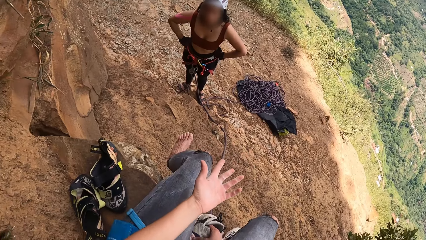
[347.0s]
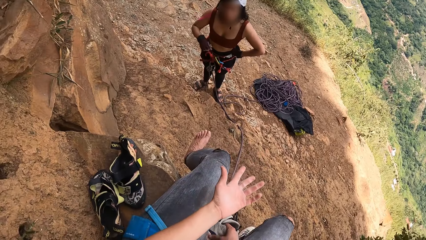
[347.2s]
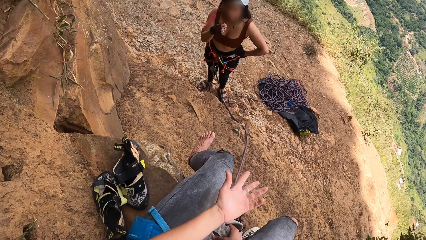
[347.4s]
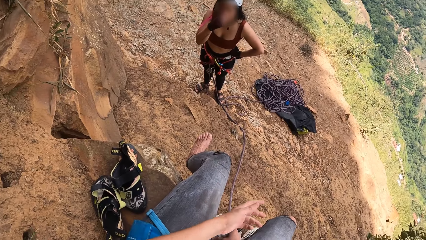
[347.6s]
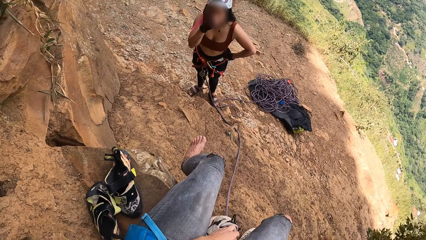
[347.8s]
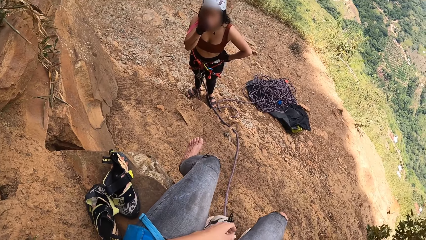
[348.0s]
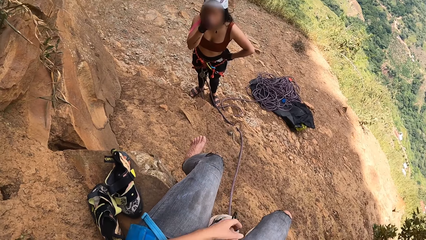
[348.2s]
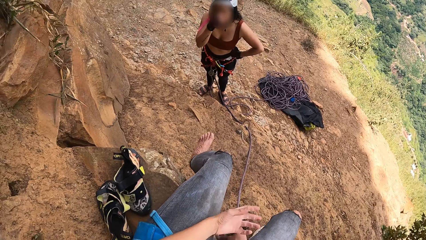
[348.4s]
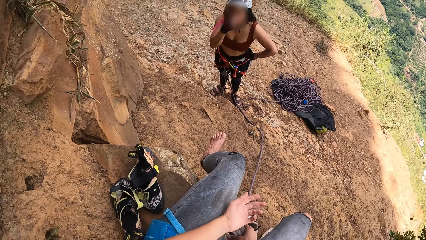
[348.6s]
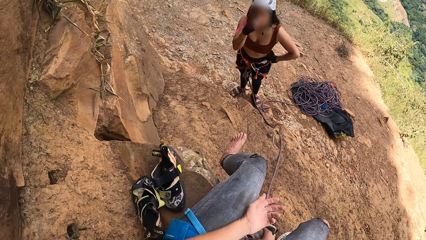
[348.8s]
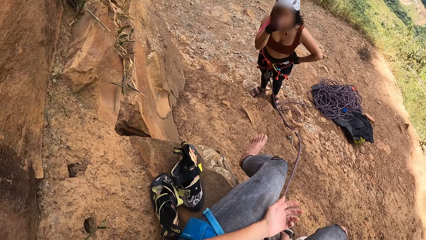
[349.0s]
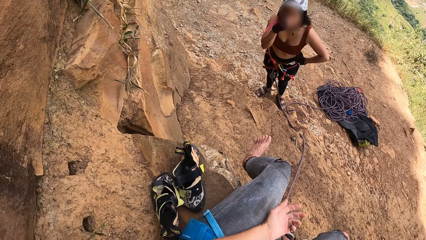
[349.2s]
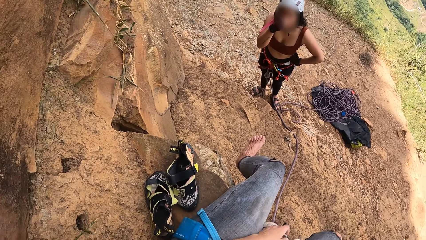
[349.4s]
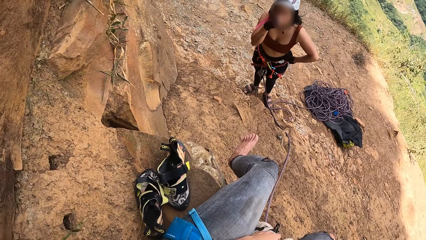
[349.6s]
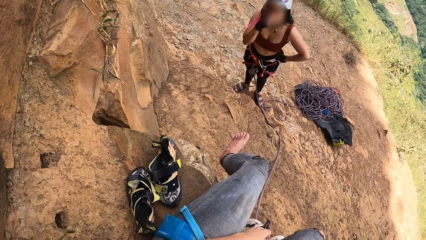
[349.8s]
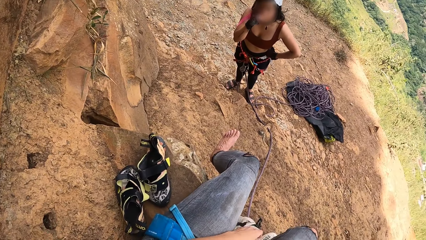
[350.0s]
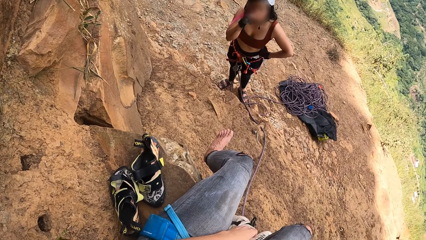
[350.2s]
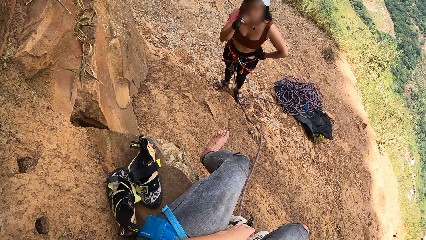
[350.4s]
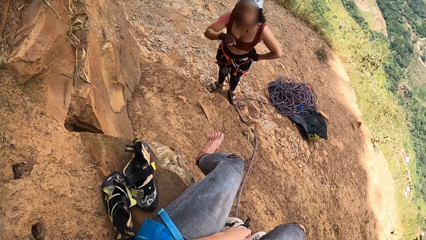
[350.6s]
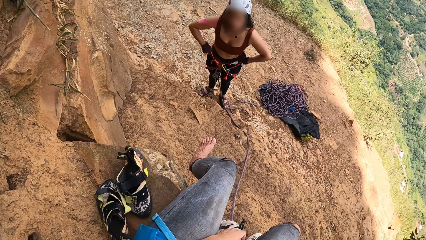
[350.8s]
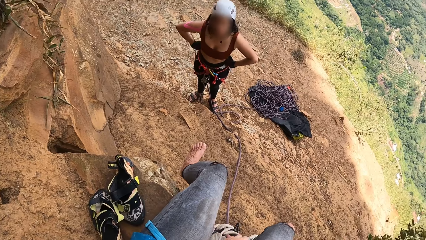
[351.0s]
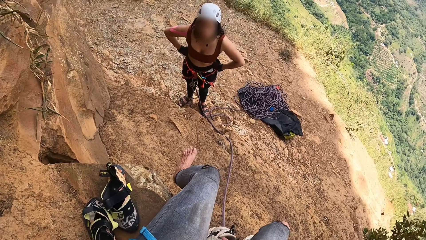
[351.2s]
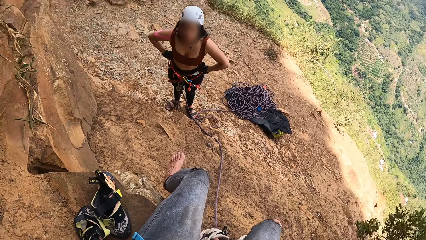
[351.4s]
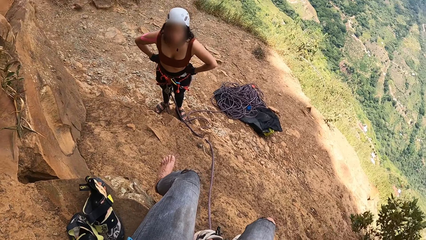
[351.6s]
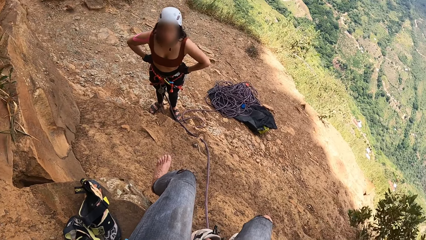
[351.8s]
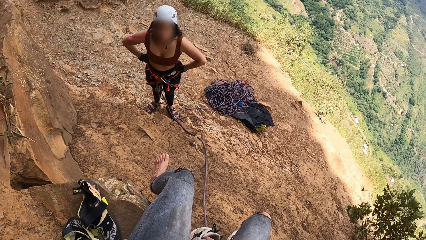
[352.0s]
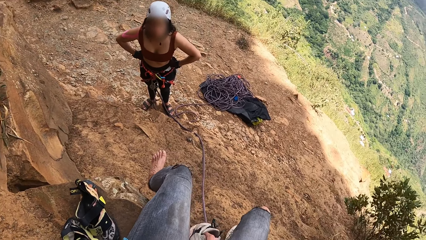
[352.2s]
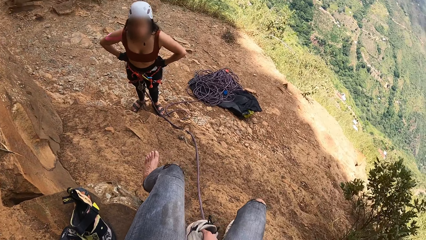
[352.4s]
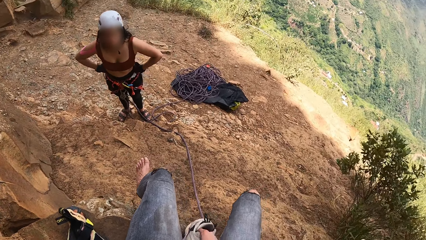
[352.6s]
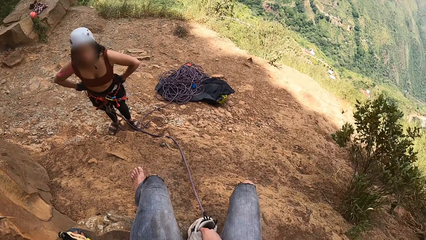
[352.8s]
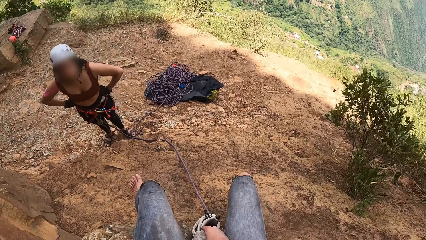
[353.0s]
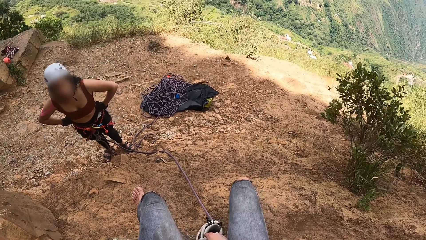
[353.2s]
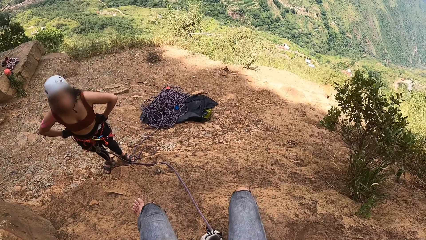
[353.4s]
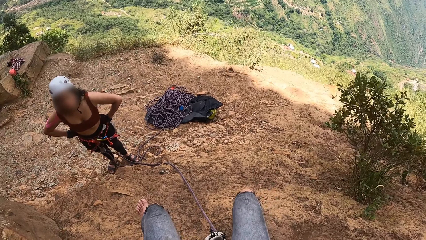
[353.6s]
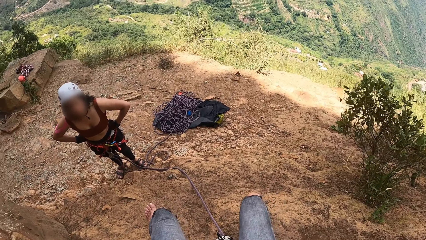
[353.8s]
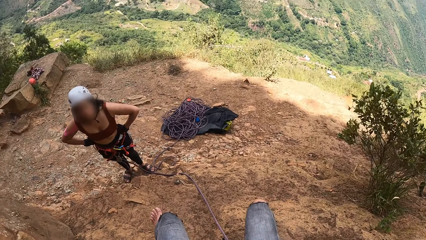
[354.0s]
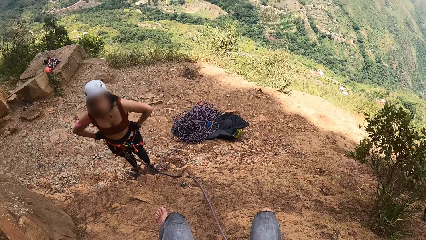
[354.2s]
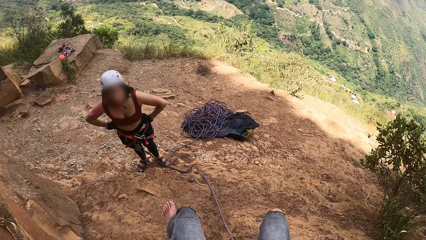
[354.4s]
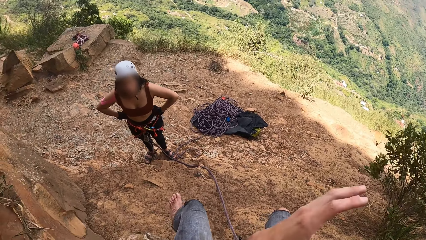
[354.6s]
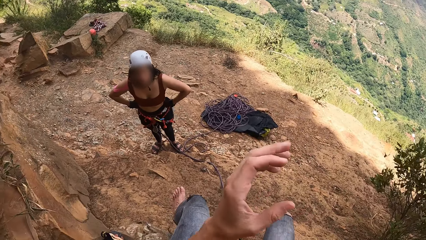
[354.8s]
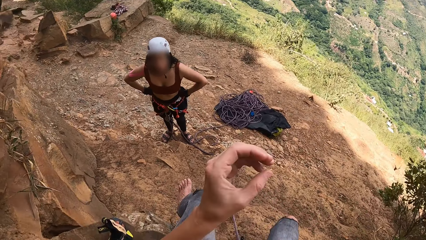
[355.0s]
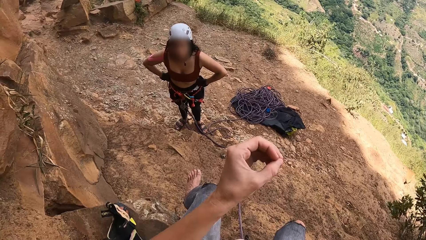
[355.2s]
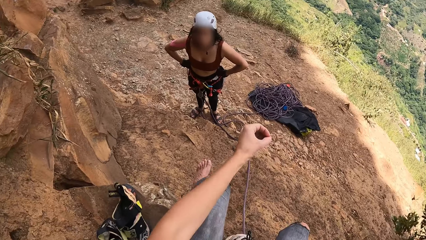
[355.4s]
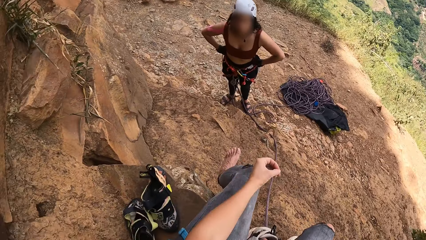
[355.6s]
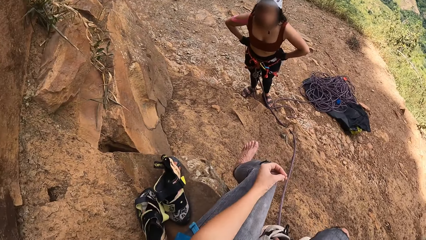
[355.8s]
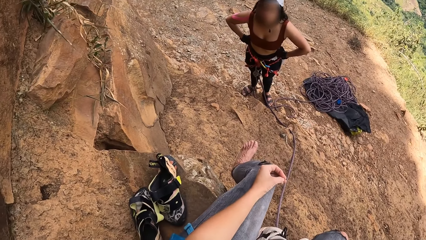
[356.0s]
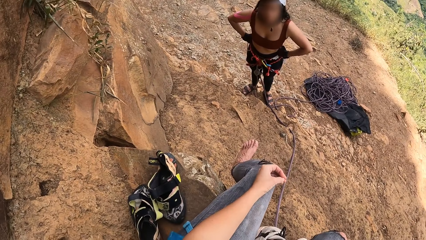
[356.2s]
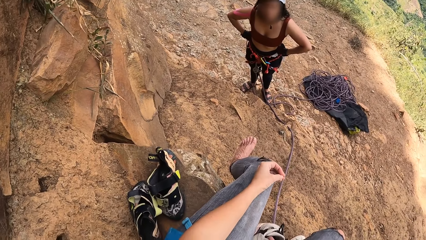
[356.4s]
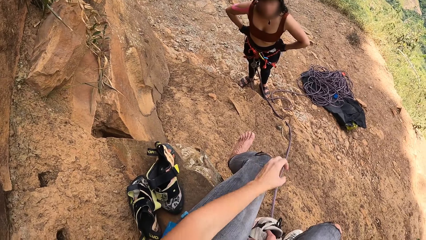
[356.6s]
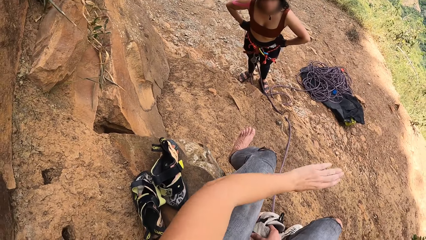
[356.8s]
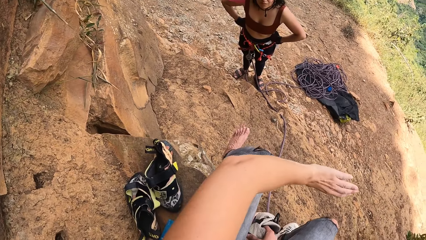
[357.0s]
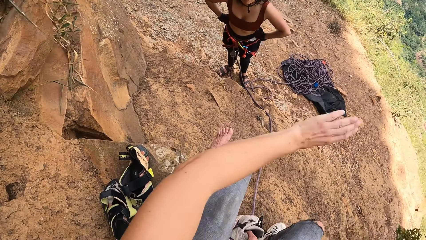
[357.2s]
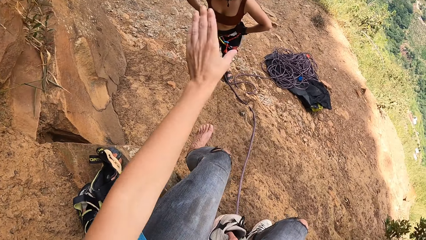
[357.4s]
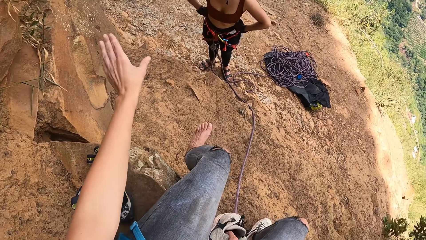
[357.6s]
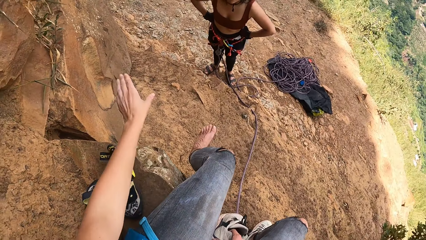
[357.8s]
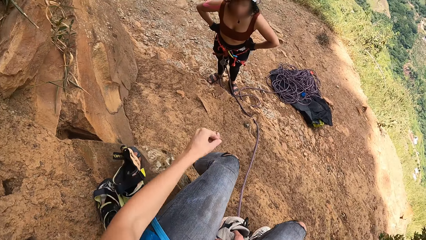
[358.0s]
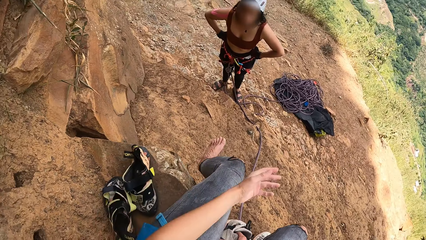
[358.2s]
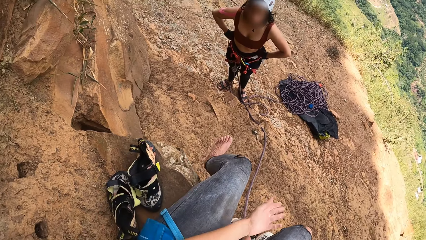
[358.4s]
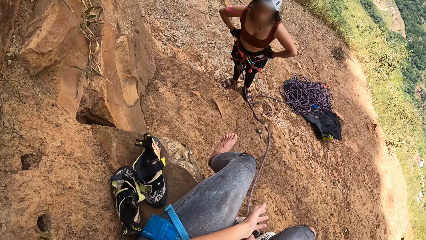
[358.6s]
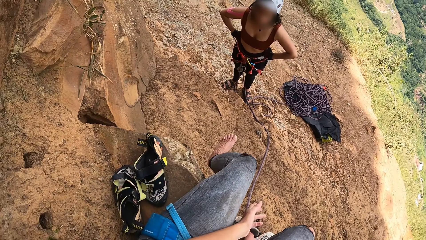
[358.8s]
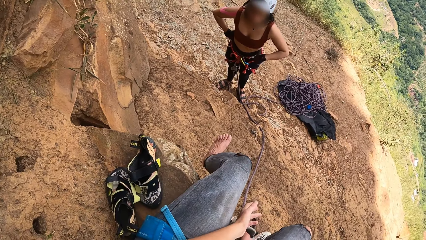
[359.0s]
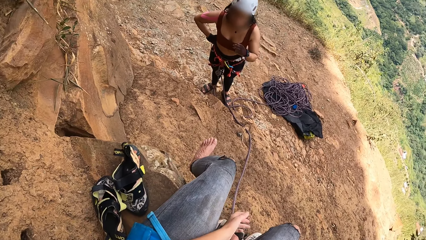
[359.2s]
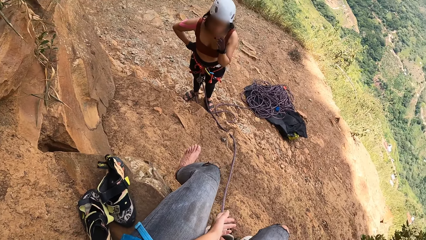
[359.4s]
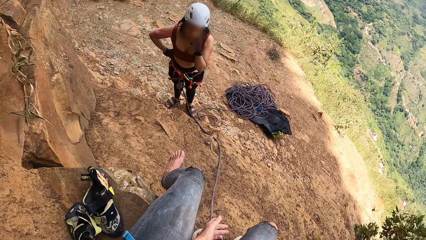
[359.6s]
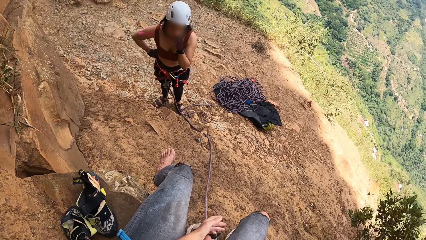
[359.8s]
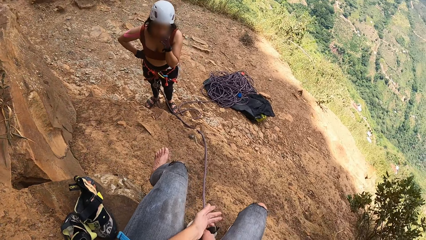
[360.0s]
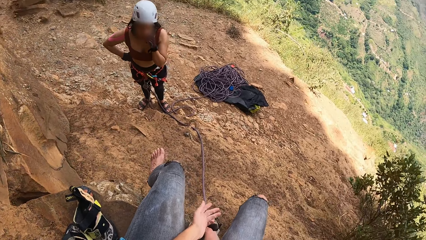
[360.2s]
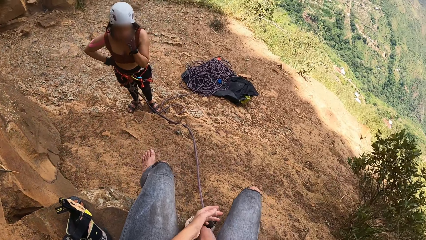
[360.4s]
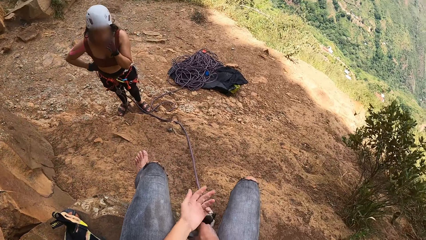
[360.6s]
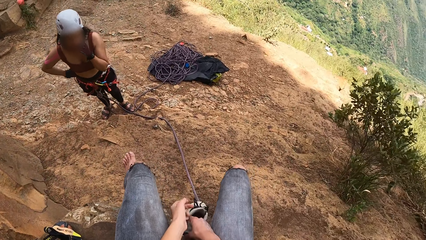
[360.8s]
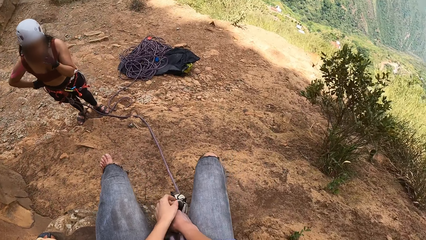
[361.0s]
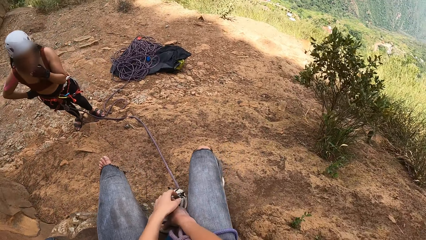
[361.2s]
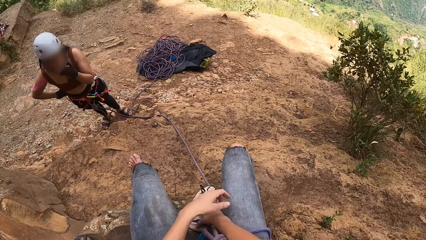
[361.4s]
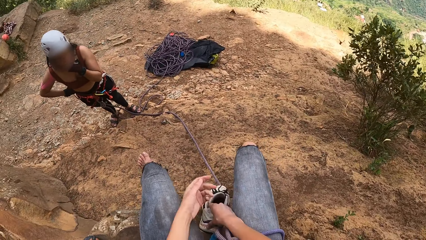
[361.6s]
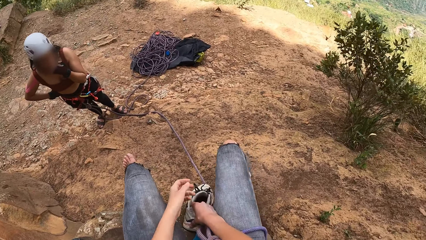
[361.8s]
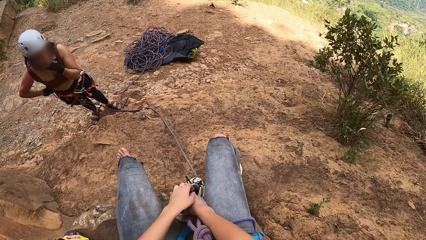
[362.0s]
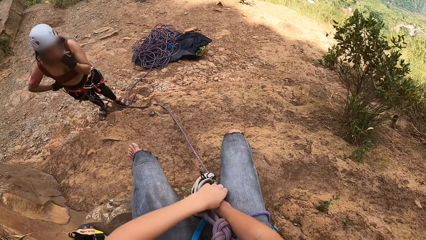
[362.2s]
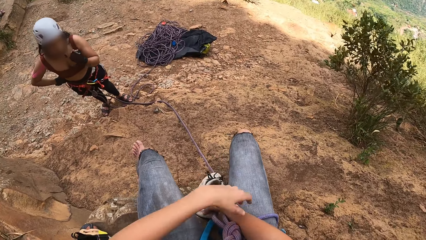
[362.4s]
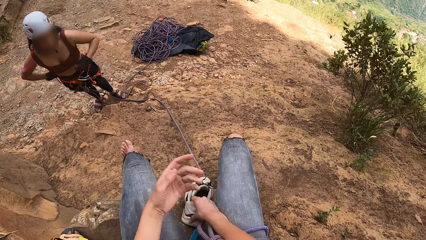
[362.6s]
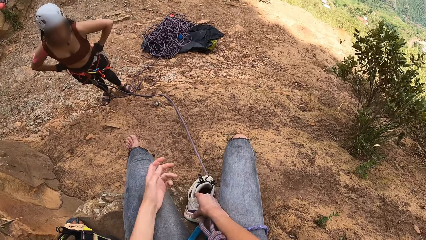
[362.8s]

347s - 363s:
A lady raises her hand and touches the face with the right hand. The lady grabs the waist with both hands and places her hands akimbo. The camera wearer looks around. She communicates with the lady. She moves her hands. The lady touches the face with the left hand. The camera wearer looks around.
